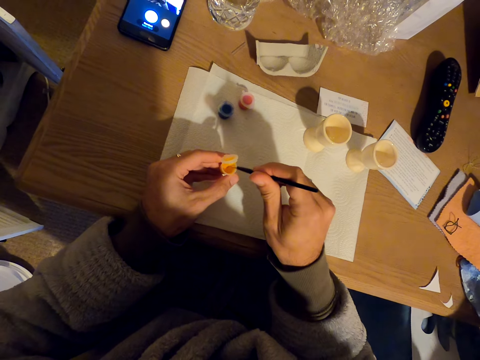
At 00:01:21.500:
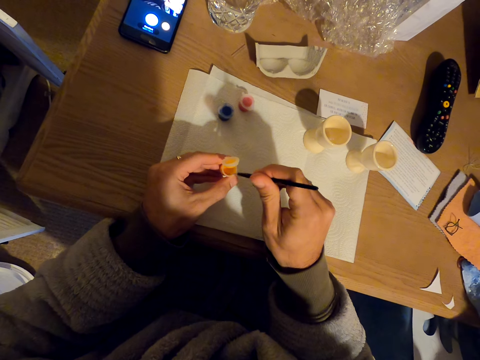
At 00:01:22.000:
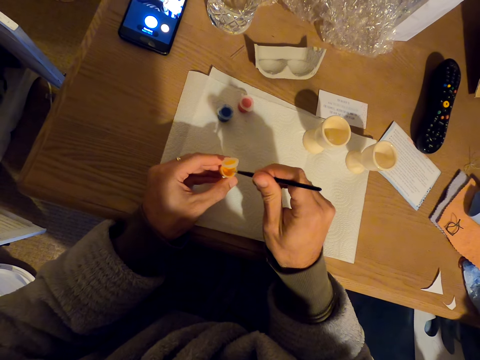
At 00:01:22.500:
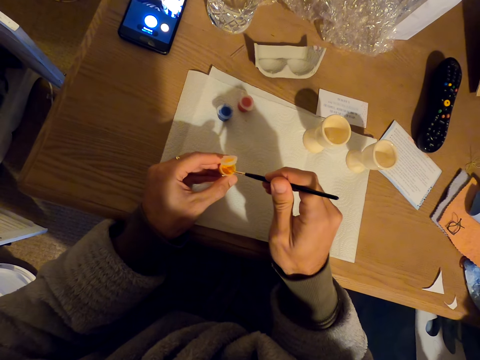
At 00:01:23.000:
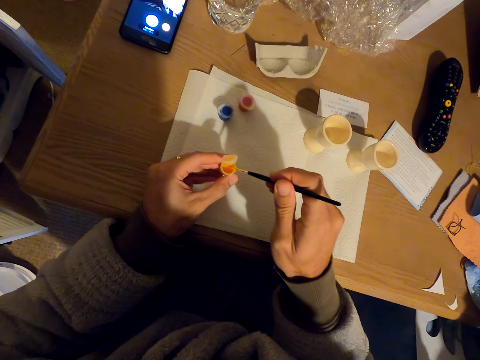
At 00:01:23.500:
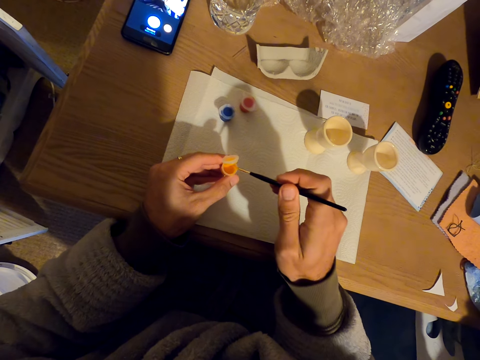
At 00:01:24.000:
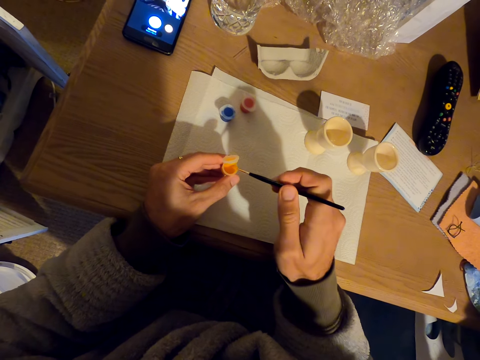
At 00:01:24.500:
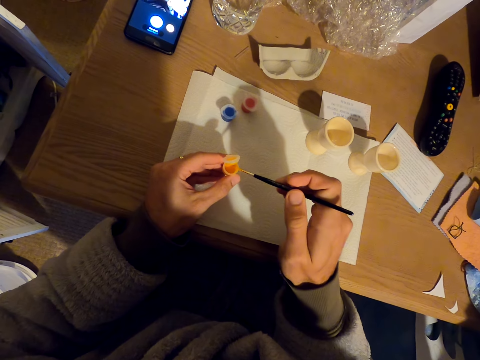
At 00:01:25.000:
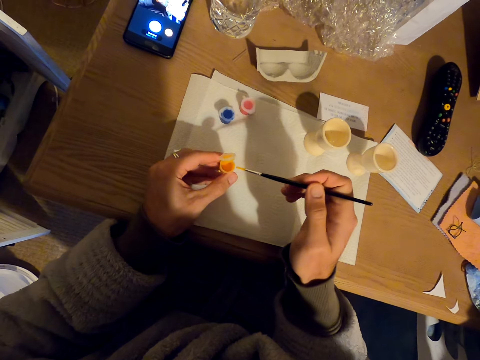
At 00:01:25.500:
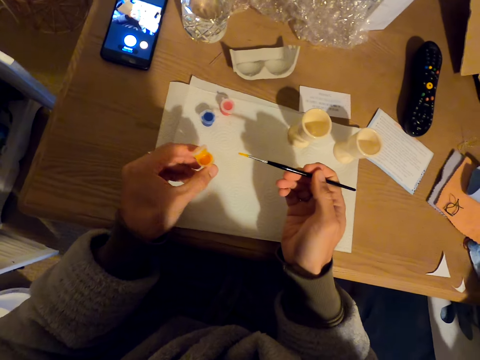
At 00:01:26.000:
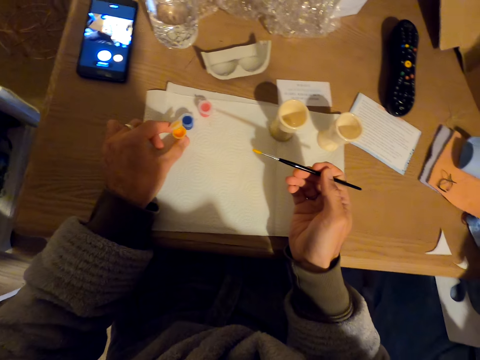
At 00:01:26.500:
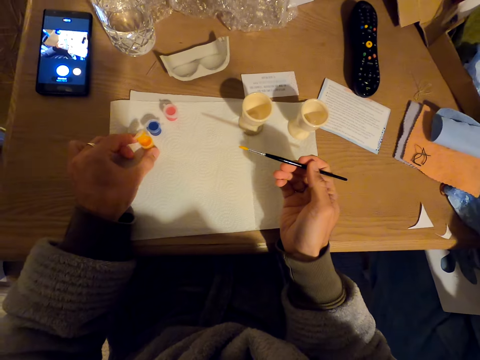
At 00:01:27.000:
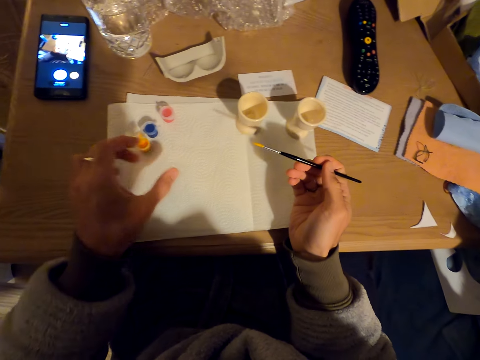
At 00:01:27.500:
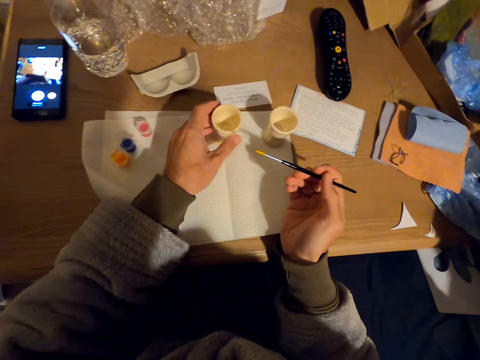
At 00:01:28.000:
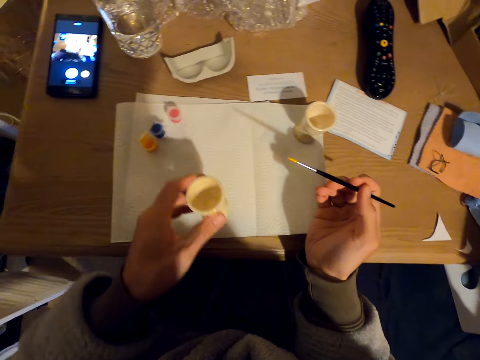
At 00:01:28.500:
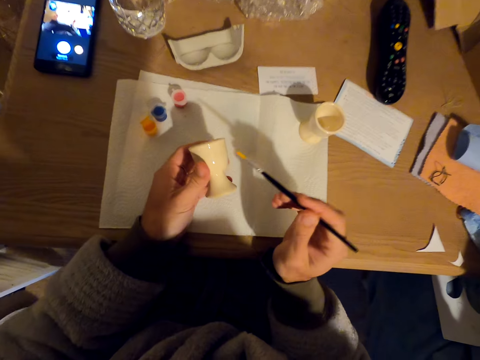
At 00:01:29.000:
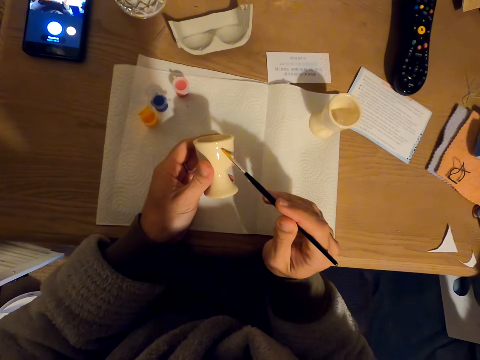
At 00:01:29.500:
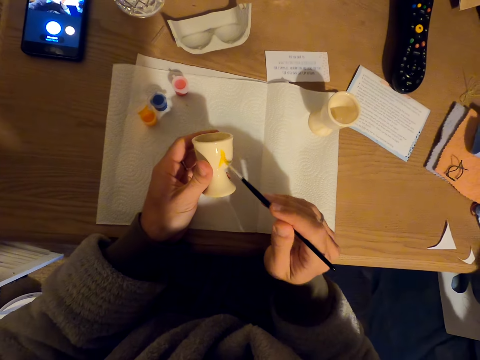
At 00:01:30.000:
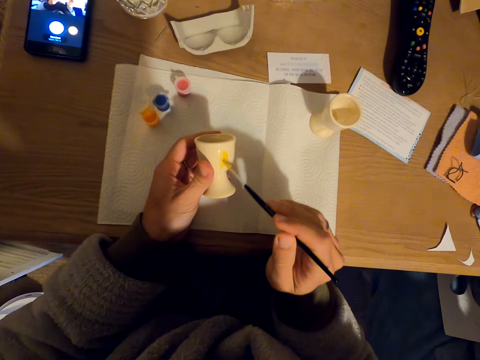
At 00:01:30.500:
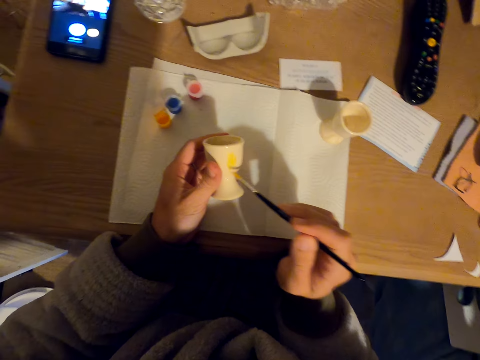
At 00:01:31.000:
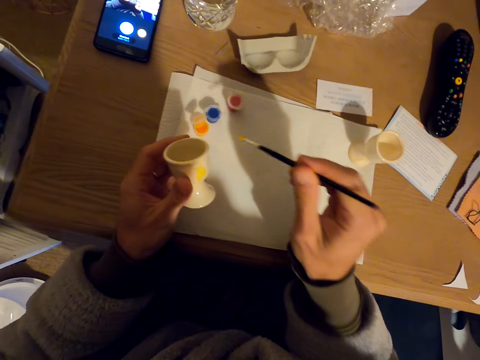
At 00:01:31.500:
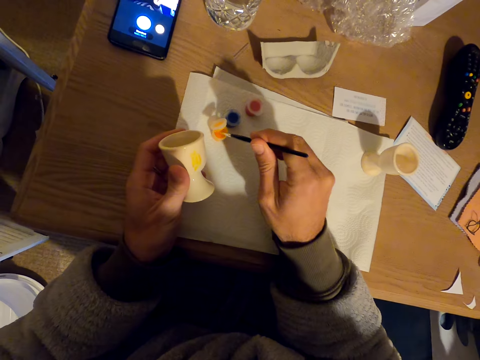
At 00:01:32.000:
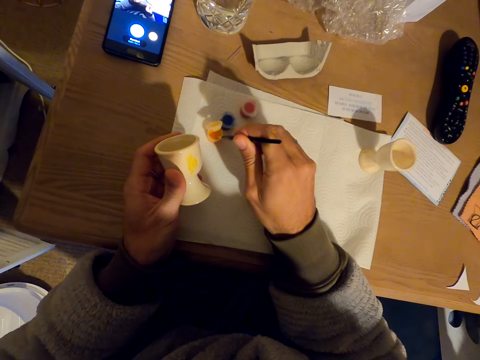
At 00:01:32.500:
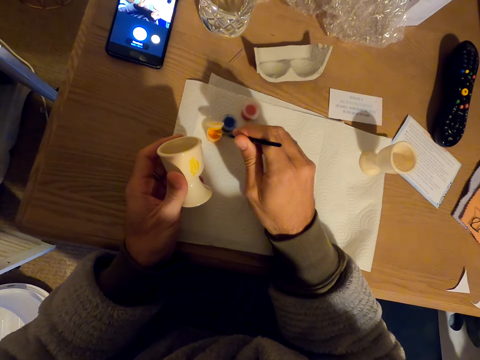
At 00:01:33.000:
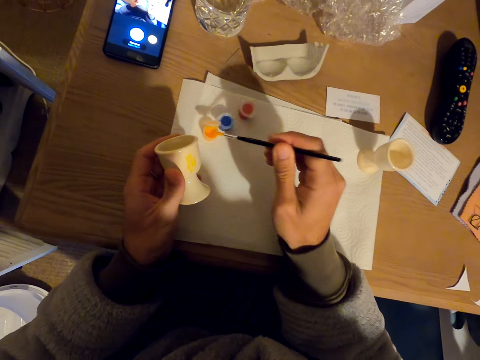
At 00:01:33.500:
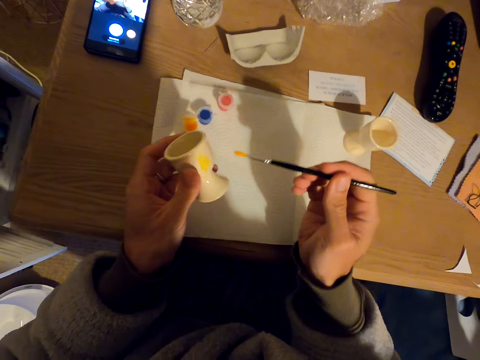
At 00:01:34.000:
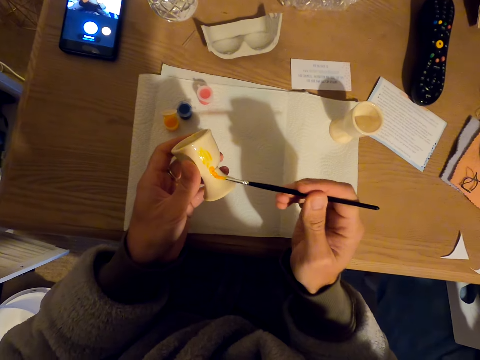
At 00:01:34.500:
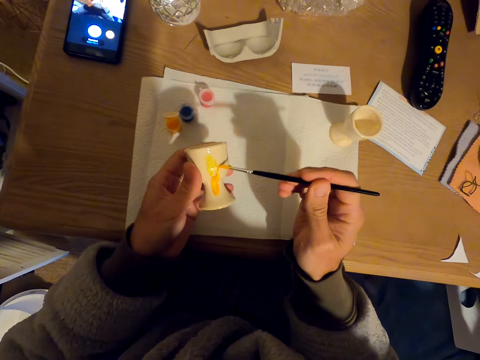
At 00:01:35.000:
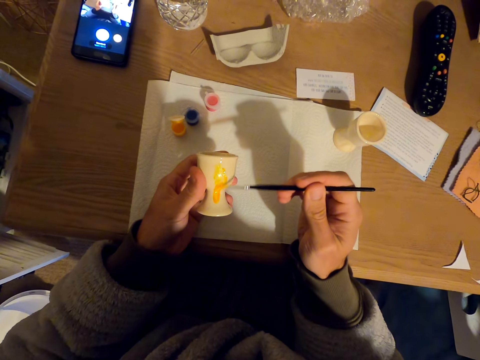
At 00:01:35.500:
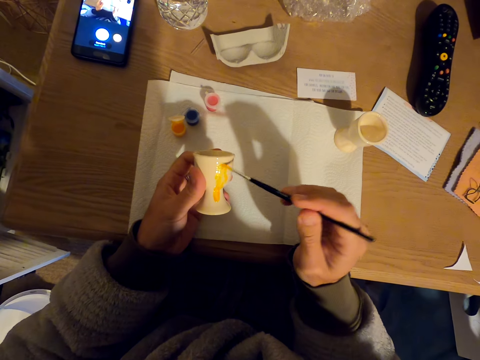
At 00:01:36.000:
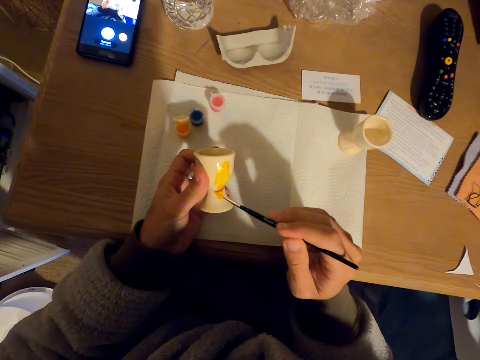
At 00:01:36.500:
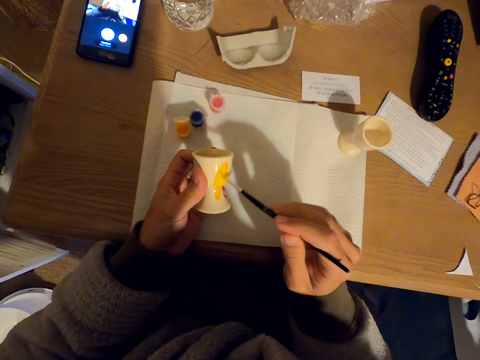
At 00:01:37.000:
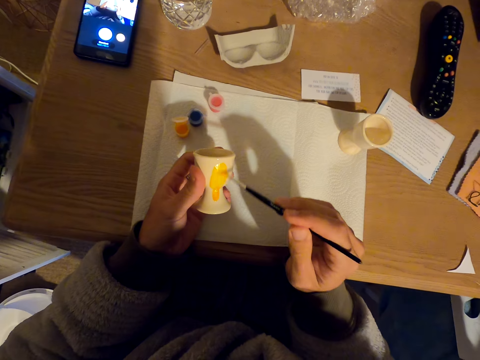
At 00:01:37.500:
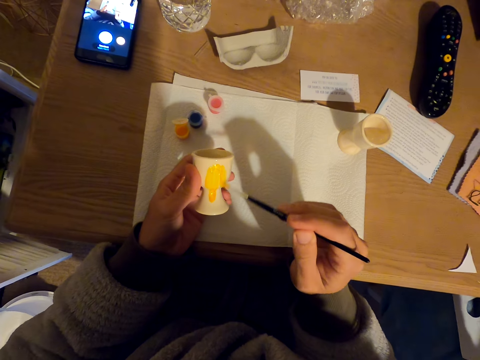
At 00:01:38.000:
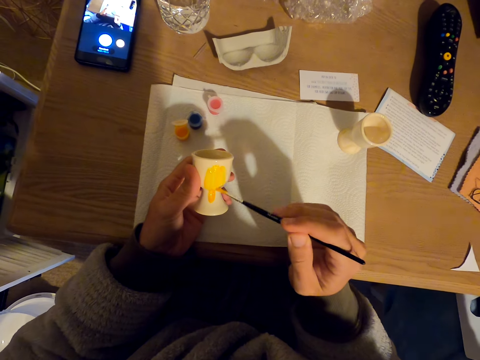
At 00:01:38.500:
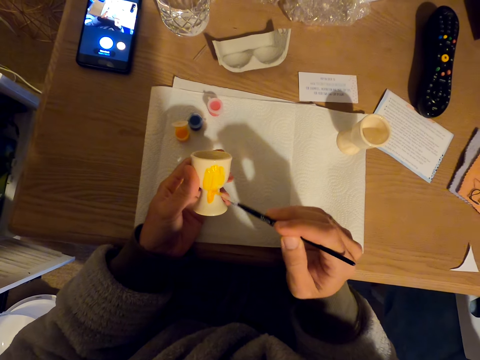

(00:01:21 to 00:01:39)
The camera wearer dips the paint brush in paint. They put the container on the table. They take a tumbler or molded cup. They paint on the tumbler. They dip the paint brush in paint. They paint the cup with the brush.

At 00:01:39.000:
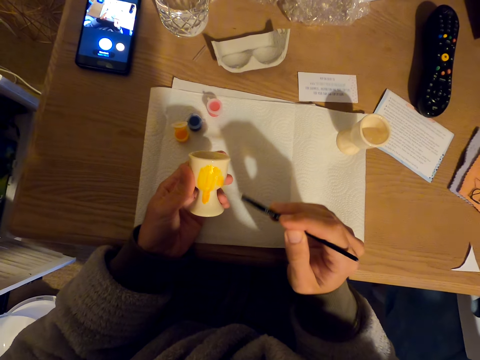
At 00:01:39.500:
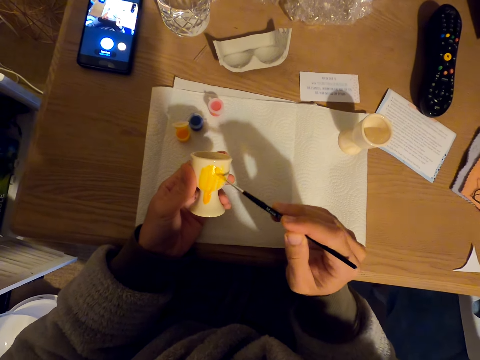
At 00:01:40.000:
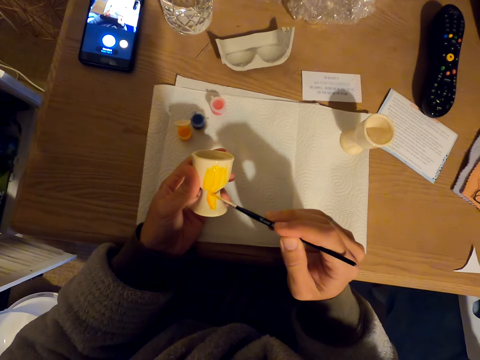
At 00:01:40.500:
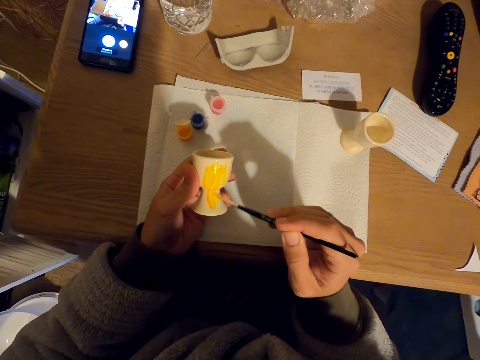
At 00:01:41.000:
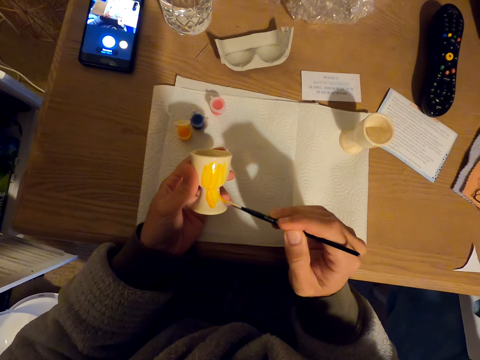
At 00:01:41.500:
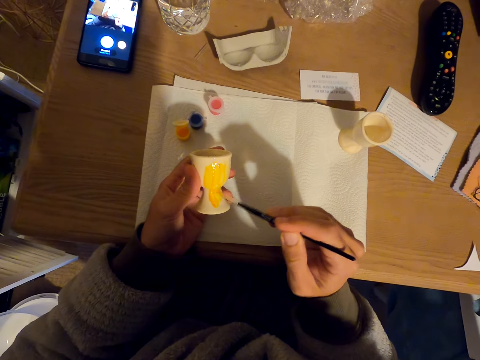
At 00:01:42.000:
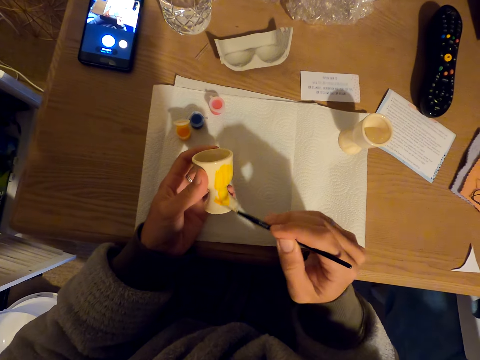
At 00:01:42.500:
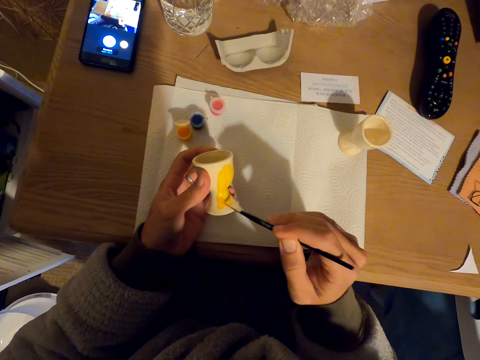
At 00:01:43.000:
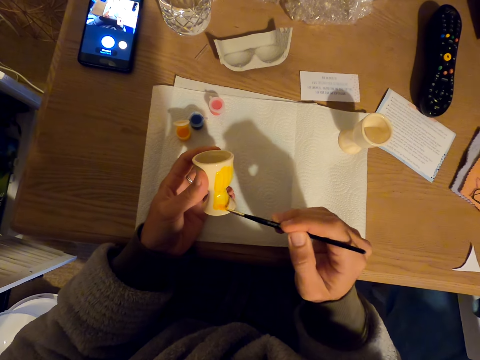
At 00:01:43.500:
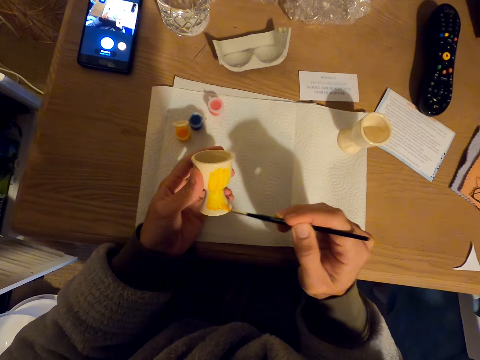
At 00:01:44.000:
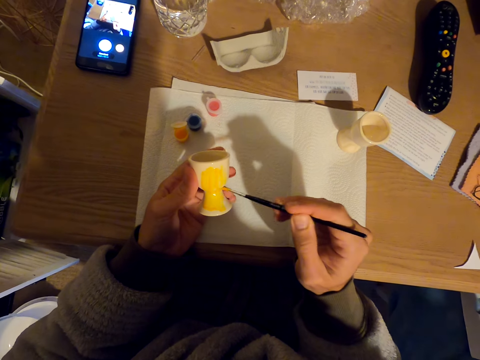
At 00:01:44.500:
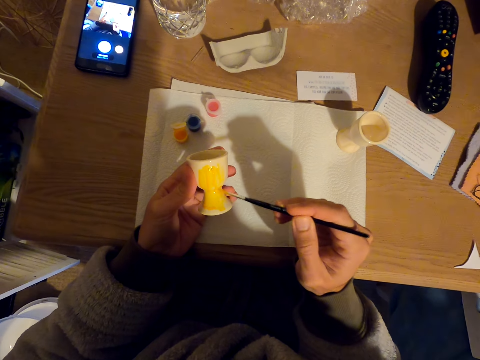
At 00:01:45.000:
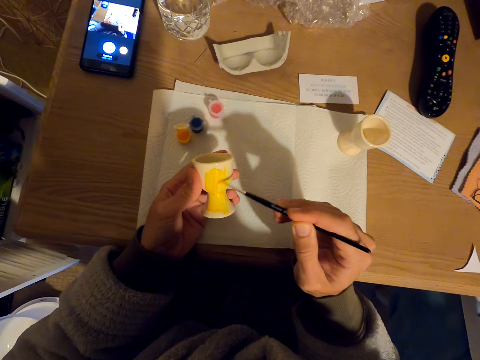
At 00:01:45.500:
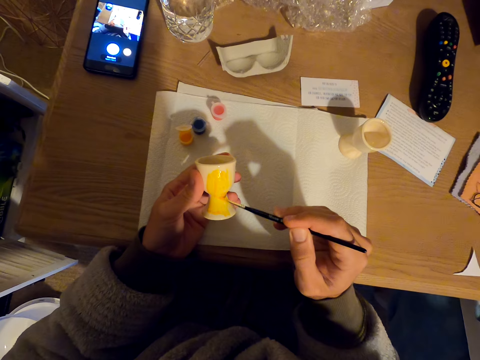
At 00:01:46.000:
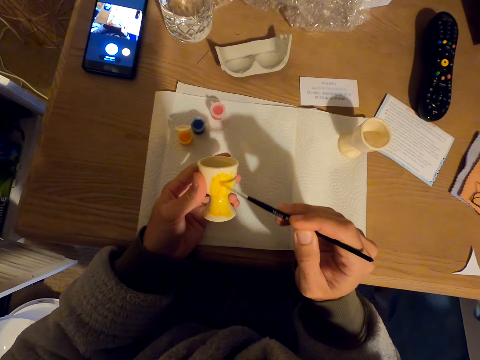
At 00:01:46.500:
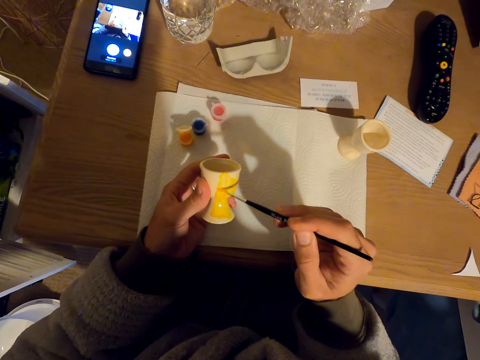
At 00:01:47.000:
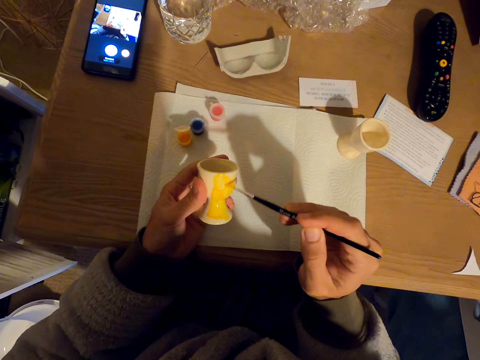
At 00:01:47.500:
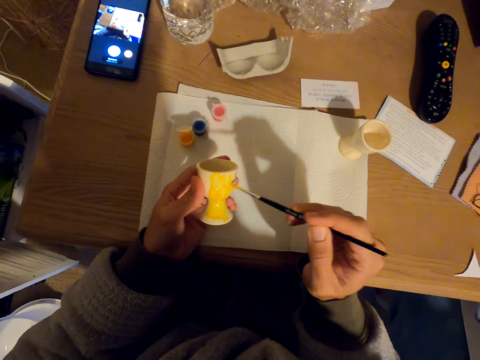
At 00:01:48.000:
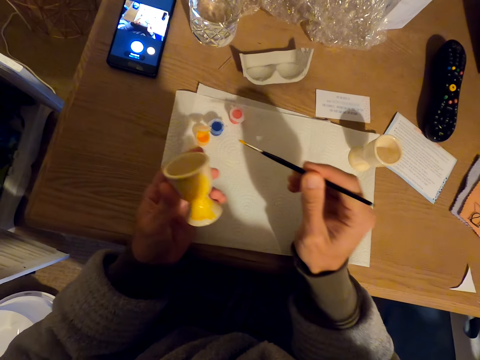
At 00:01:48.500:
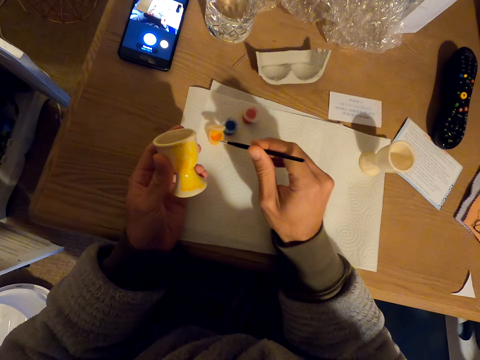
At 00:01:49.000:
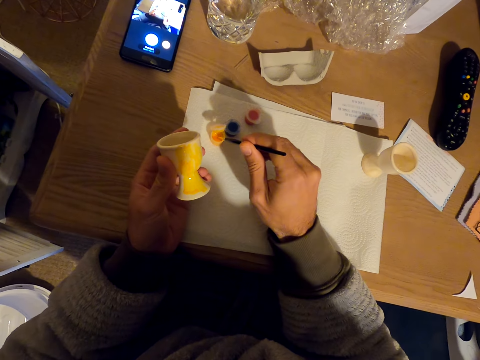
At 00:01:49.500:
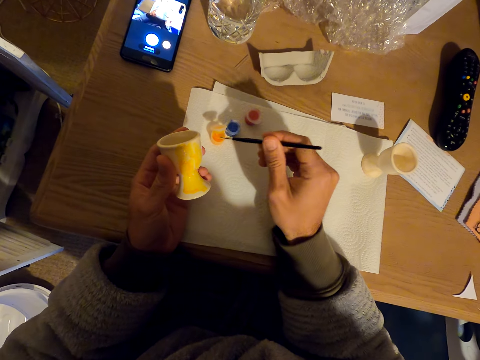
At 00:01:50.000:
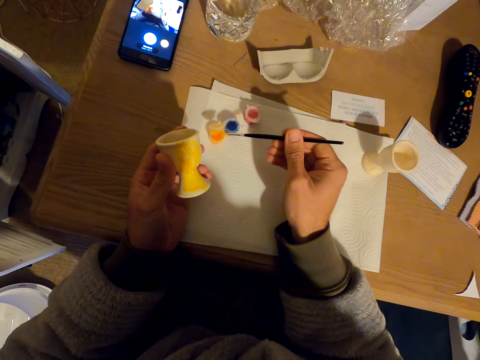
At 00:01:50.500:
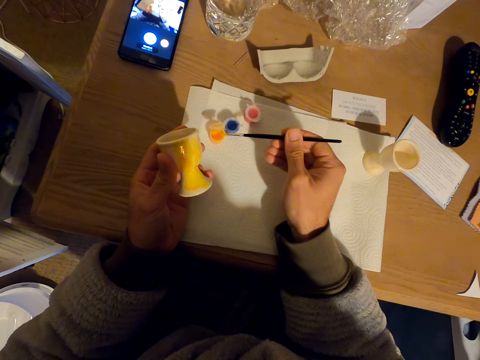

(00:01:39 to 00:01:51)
The camera wearer dips the paint brush in the paint.
